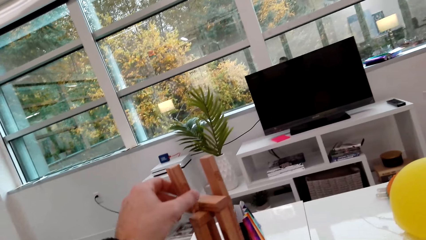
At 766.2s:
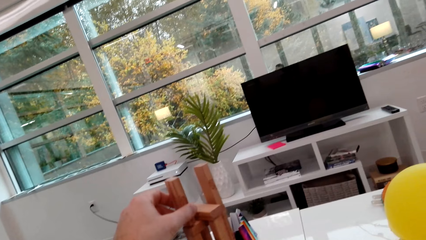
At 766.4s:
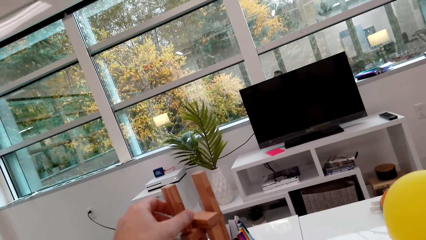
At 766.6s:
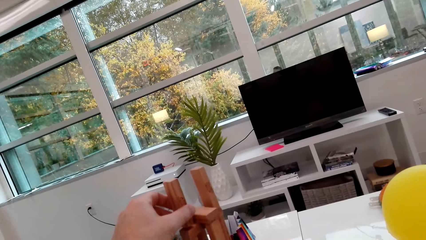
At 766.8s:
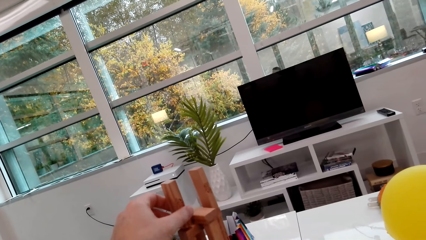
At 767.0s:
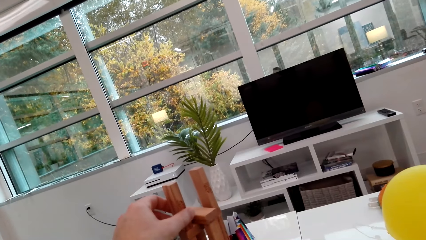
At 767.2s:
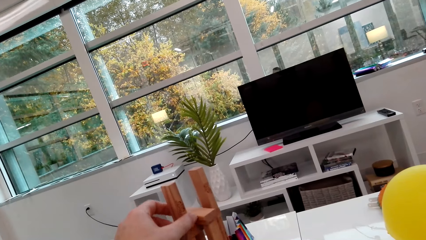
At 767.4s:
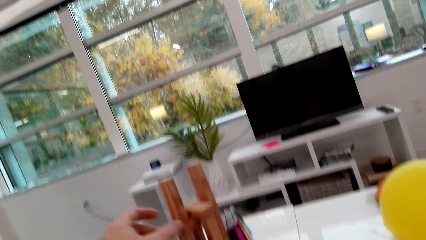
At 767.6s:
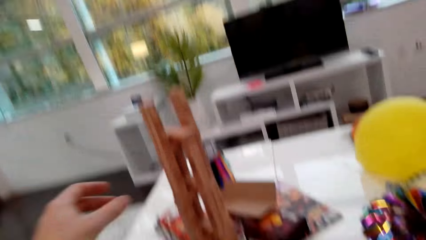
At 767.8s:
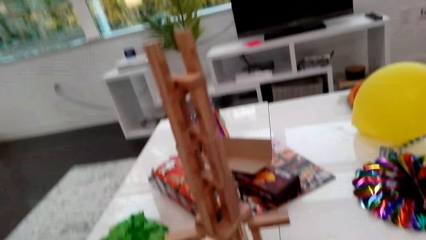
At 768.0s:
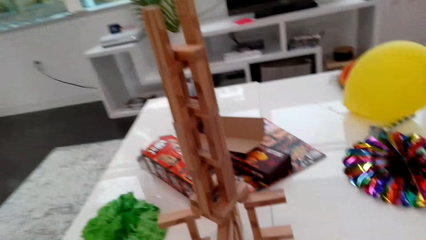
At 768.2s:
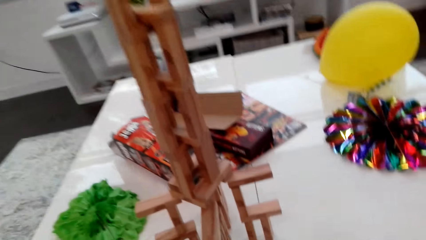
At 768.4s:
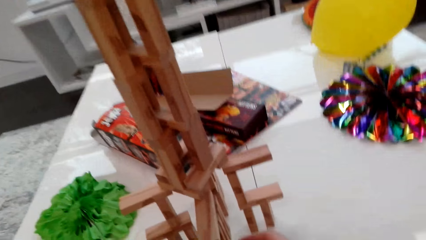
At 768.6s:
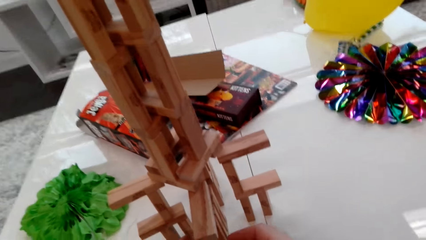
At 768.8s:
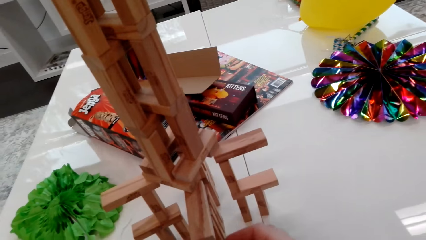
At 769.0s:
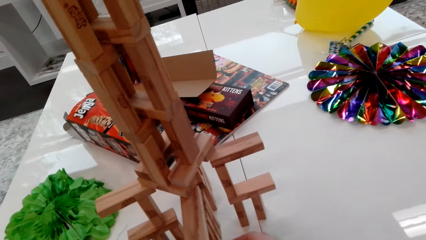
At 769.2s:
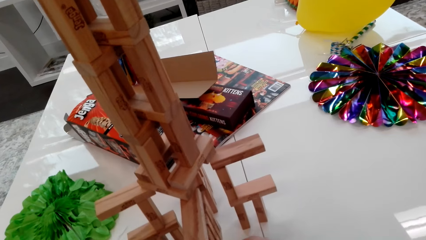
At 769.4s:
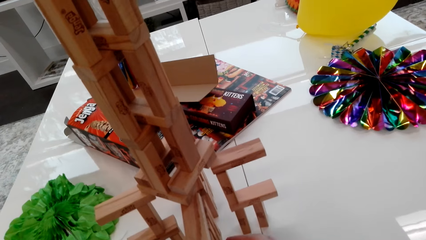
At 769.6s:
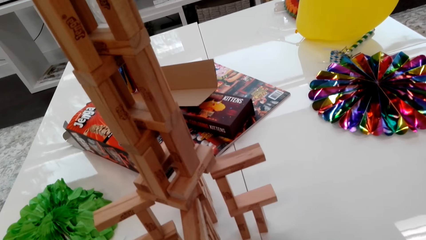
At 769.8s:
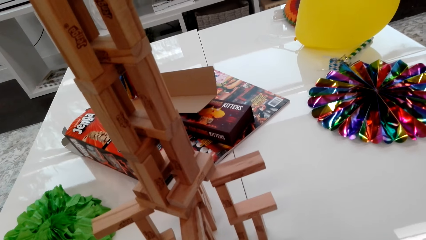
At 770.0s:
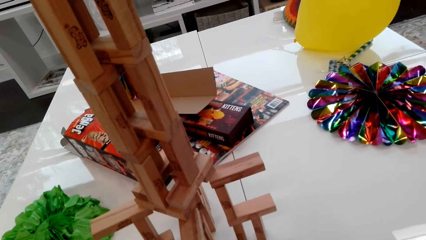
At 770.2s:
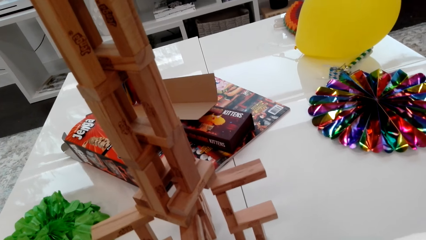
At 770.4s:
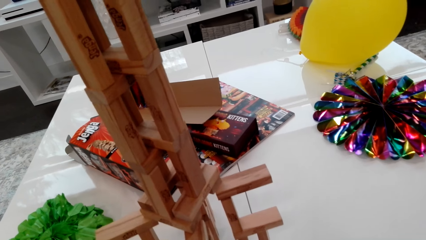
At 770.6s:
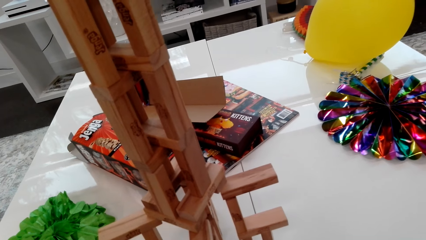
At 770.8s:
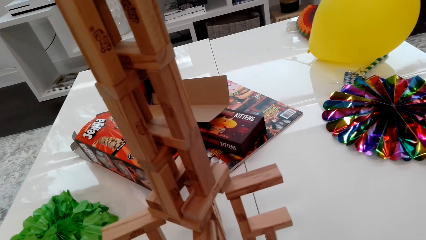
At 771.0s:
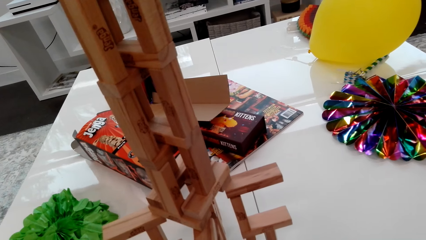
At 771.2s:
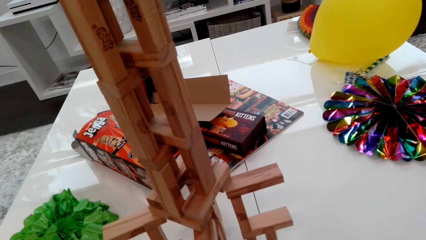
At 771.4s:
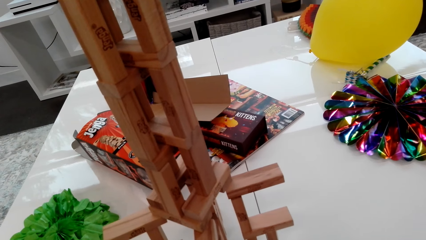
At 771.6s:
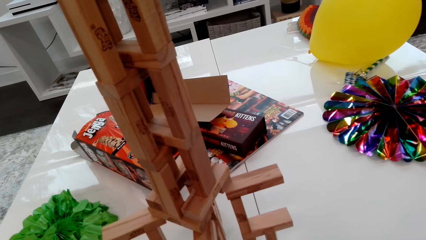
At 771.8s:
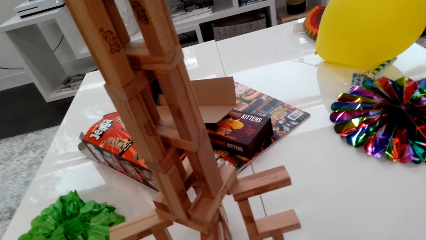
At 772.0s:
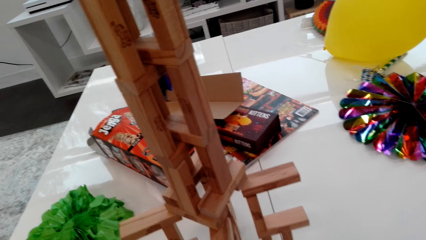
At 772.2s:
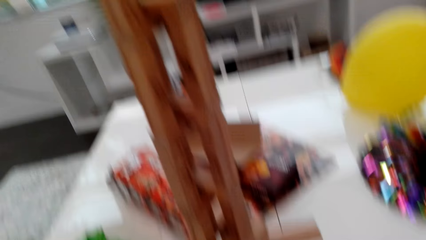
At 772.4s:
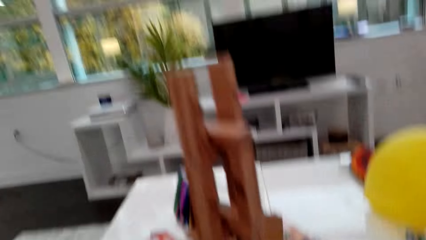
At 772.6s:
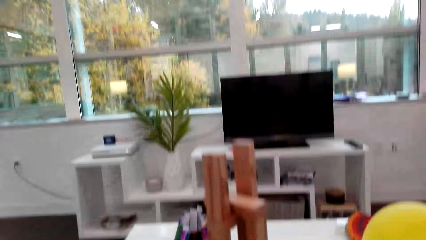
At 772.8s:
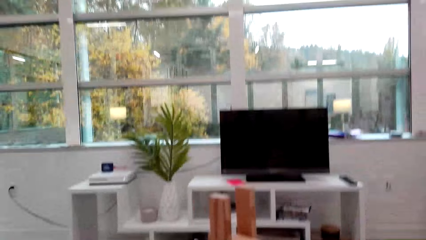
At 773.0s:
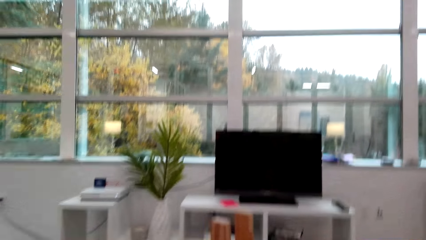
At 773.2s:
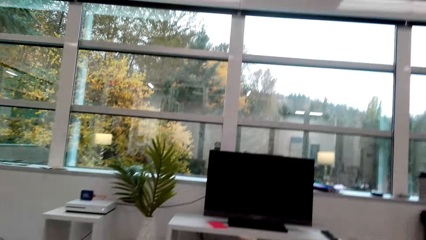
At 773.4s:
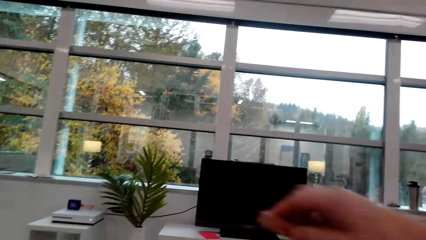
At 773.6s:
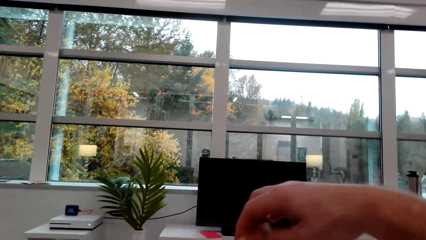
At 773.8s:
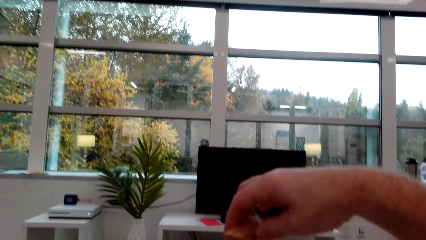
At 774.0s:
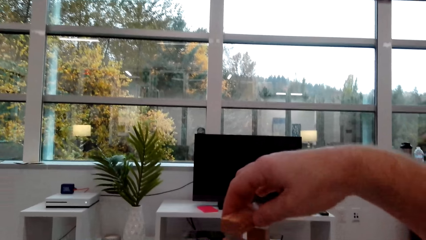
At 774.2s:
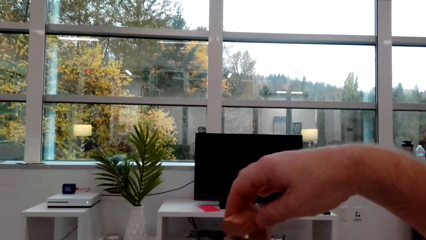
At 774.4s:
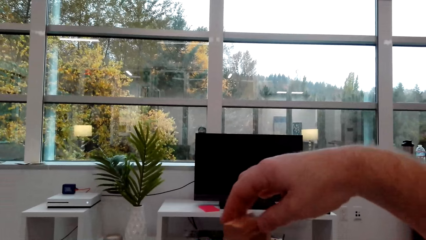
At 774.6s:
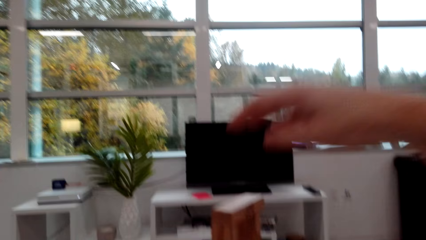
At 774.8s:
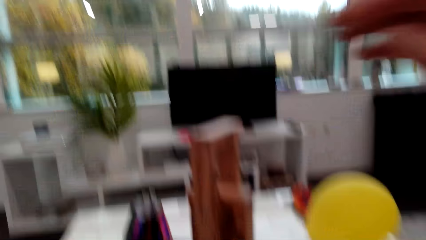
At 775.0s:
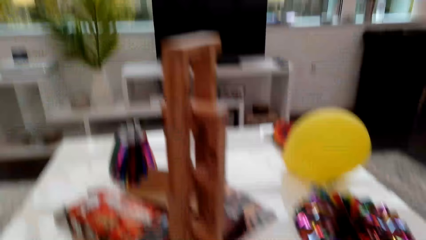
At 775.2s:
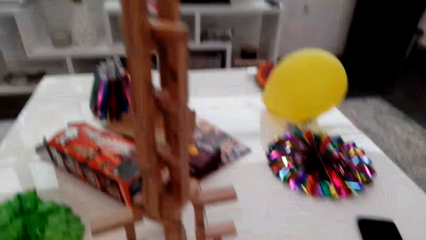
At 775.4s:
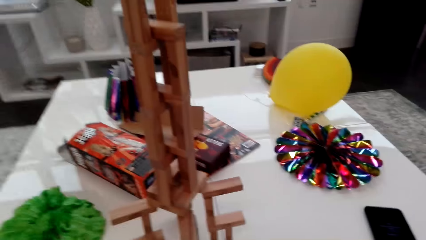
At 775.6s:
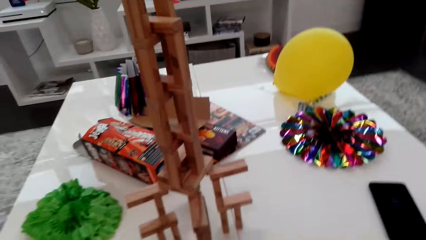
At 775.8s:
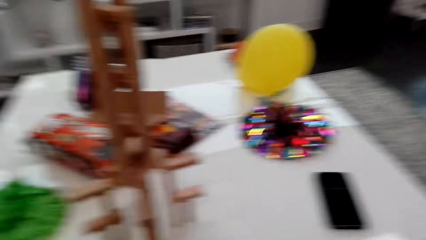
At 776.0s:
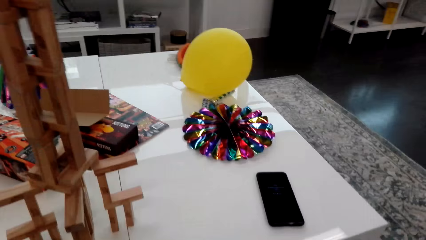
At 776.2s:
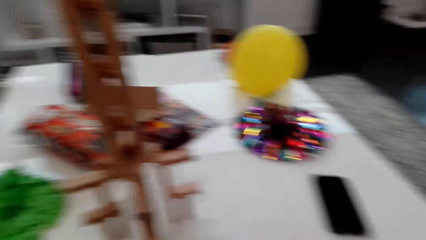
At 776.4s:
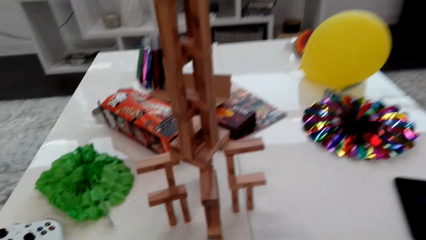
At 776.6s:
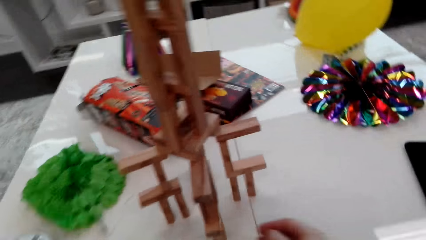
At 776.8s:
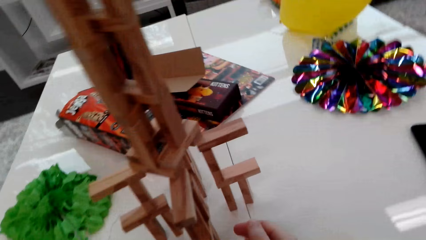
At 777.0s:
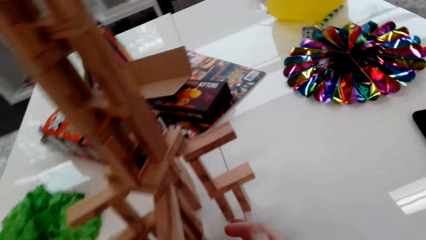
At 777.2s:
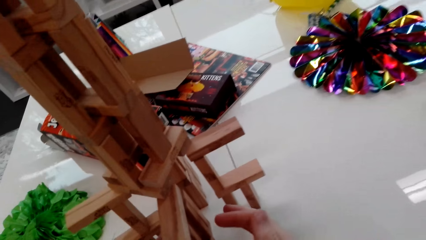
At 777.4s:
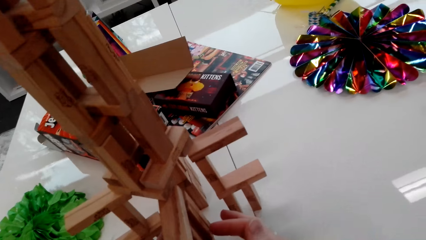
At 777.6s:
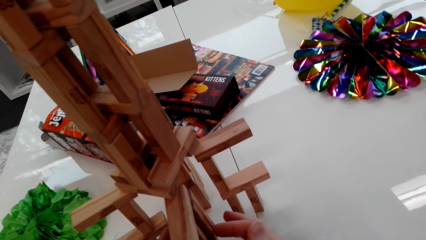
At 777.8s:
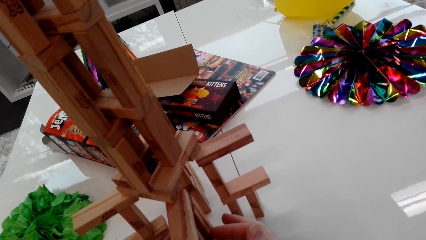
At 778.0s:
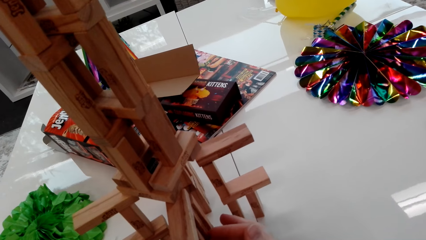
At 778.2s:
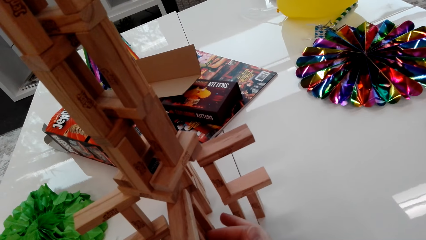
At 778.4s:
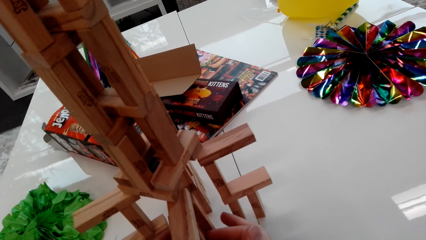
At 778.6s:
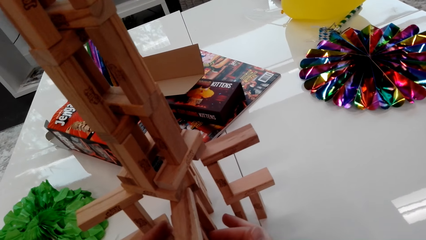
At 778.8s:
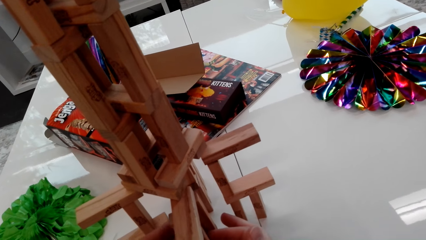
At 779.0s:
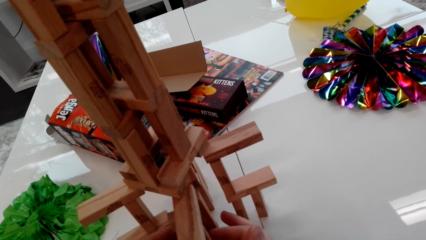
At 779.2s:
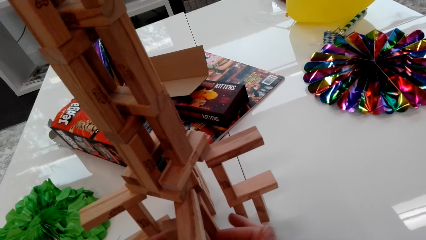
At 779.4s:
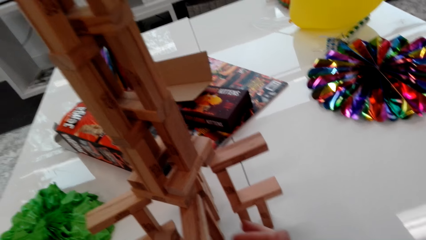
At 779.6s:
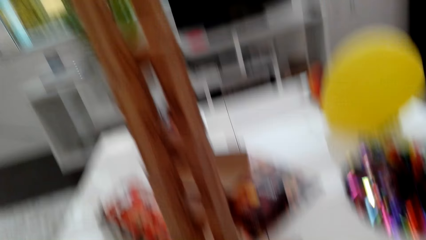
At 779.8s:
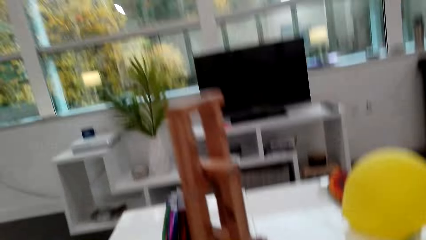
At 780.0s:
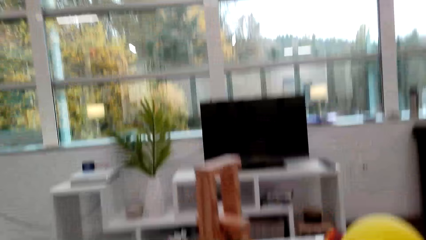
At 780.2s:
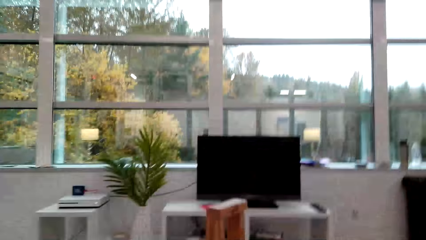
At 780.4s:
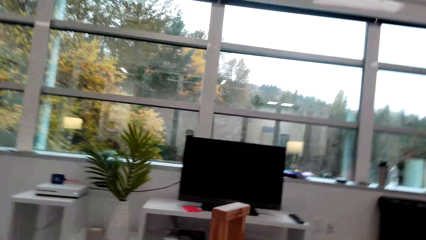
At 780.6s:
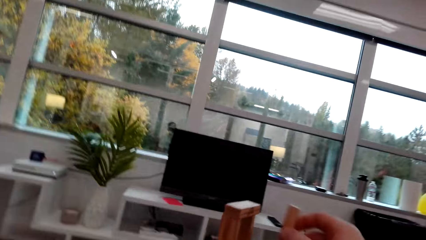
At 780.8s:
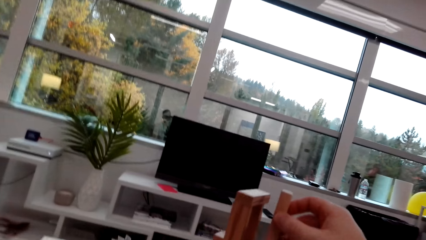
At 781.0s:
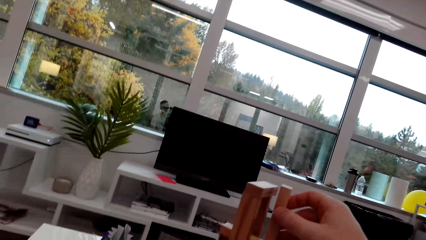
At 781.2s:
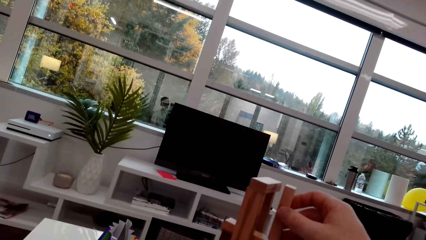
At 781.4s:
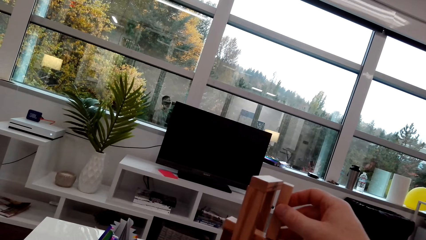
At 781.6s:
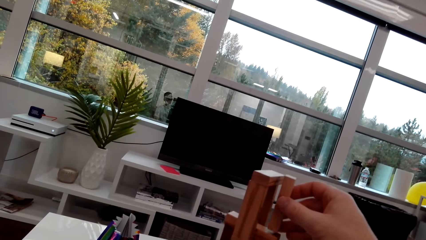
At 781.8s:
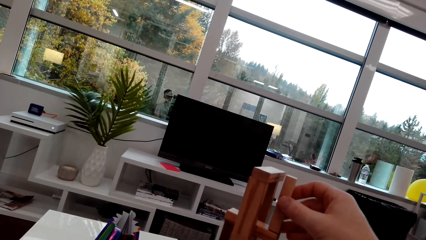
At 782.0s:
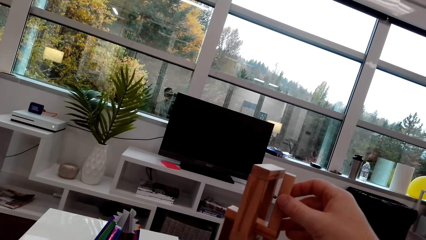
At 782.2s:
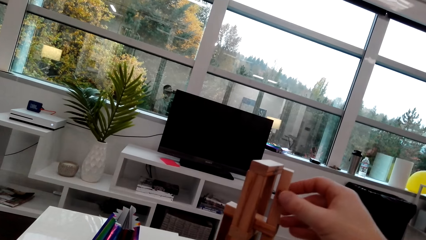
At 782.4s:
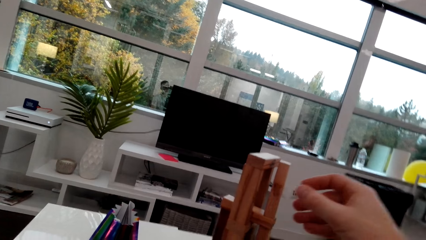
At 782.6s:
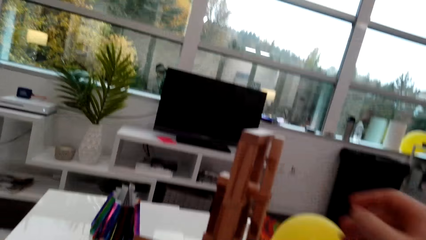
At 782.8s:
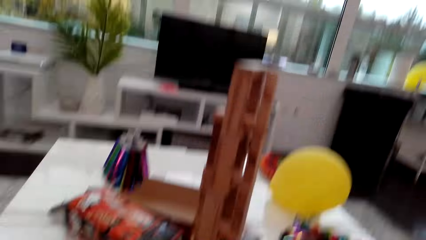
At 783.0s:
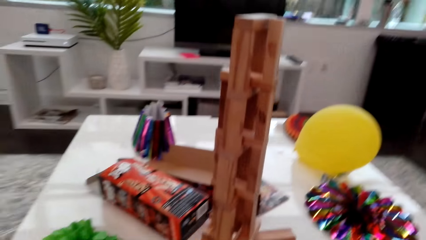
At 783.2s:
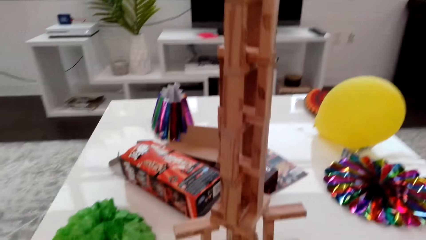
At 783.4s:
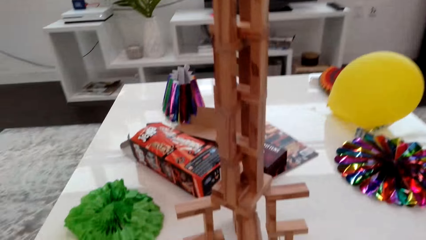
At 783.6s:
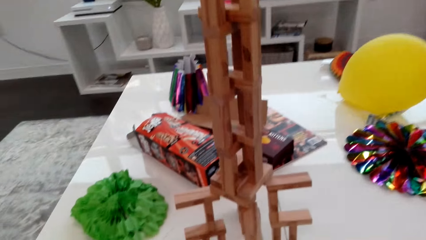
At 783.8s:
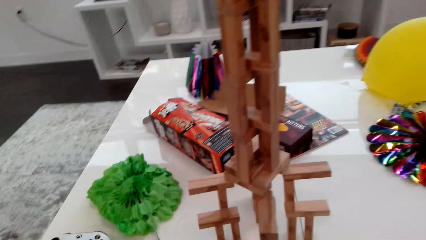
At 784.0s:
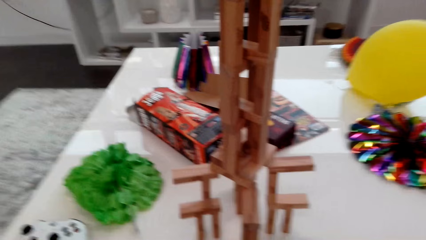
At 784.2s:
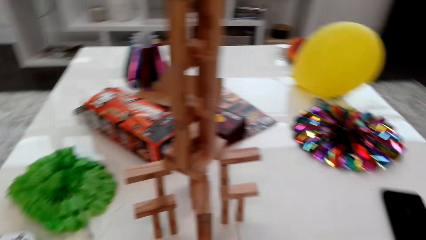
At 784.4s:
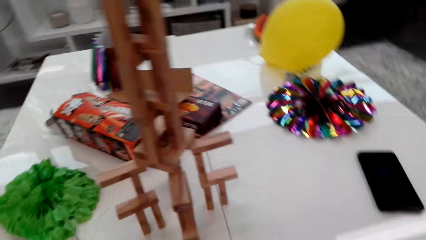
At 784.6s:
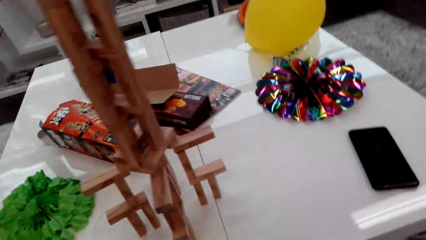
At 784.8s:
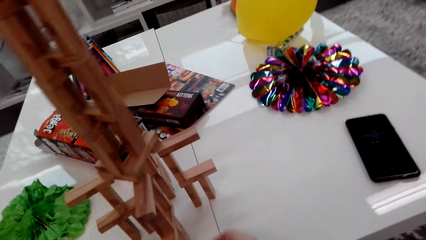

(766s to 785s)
The camera wearer places a cube on a stack. They place a cube on the stack again. They take away a cube from the stack and place the cube on the stack.
